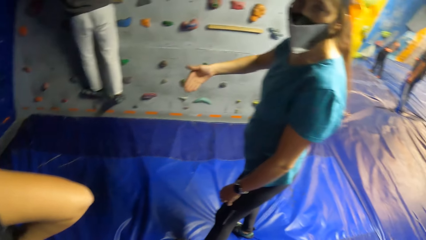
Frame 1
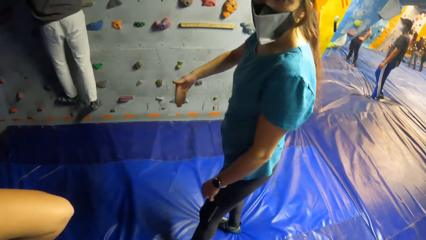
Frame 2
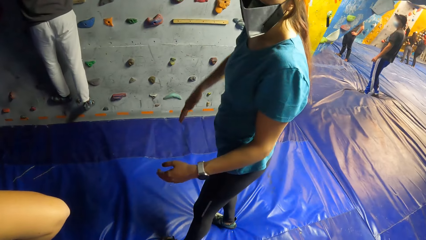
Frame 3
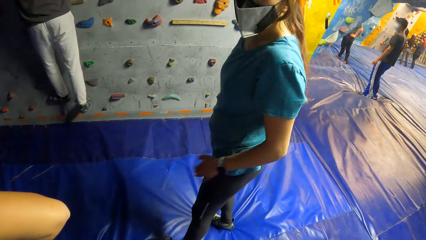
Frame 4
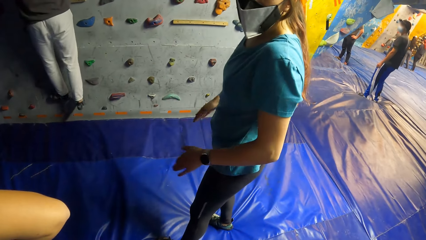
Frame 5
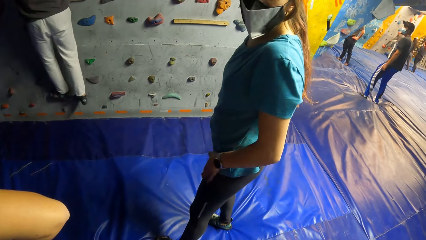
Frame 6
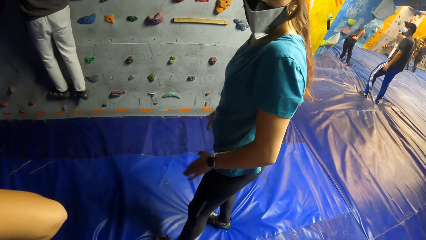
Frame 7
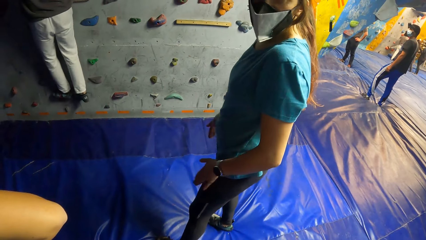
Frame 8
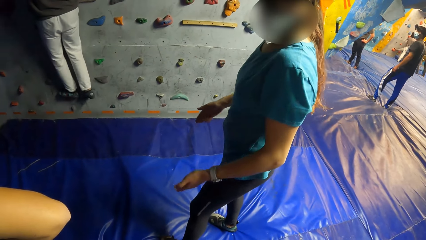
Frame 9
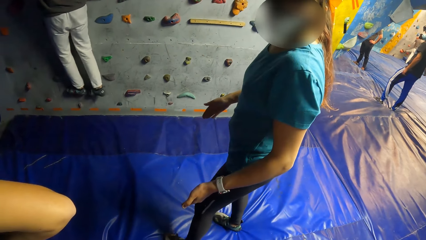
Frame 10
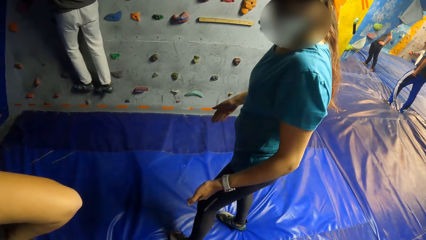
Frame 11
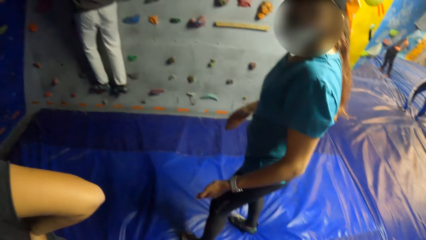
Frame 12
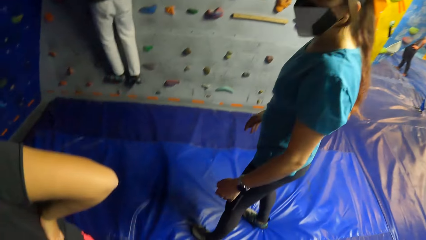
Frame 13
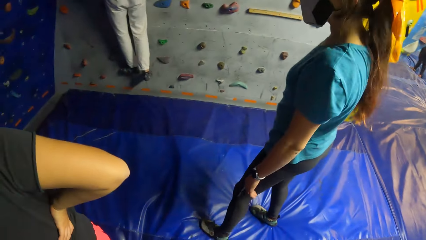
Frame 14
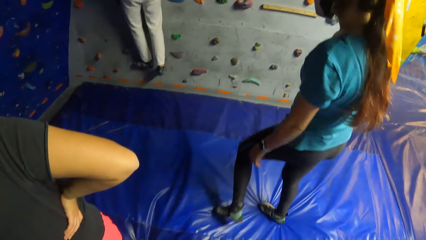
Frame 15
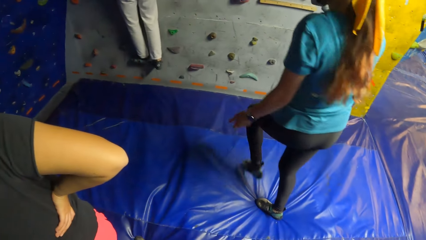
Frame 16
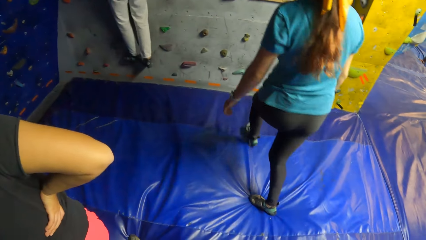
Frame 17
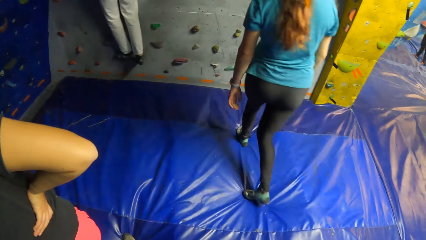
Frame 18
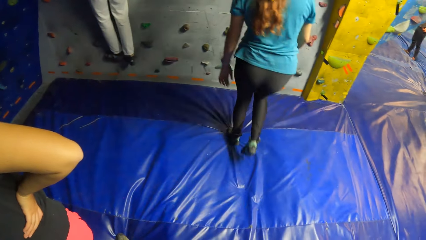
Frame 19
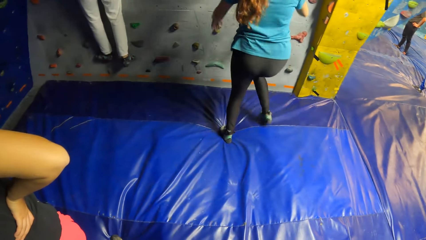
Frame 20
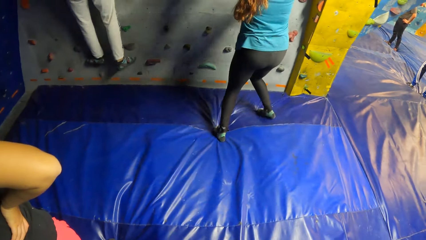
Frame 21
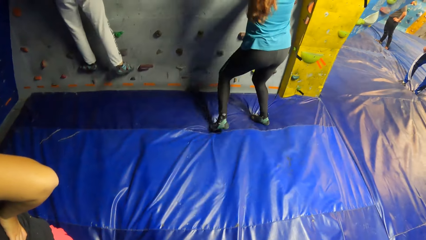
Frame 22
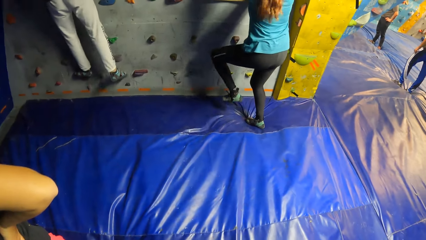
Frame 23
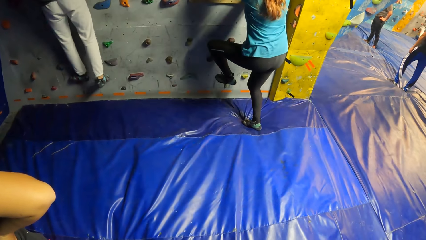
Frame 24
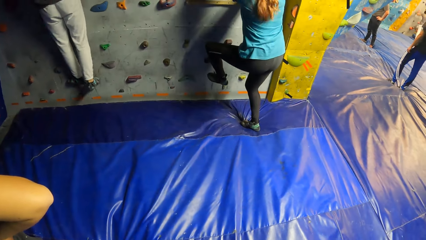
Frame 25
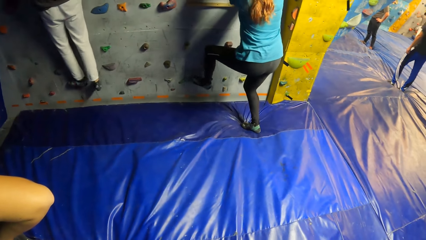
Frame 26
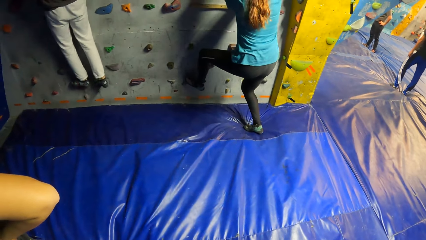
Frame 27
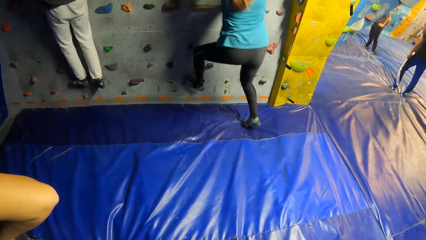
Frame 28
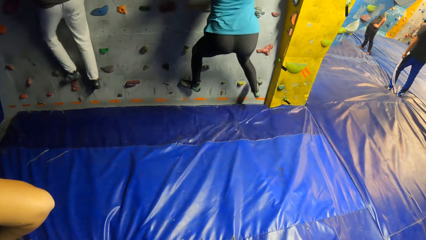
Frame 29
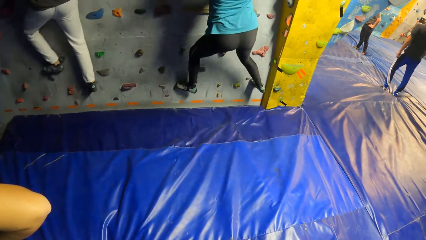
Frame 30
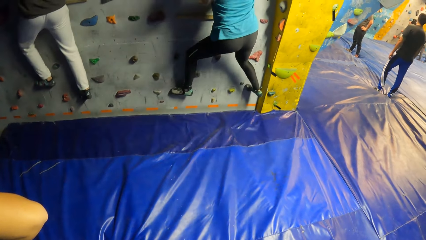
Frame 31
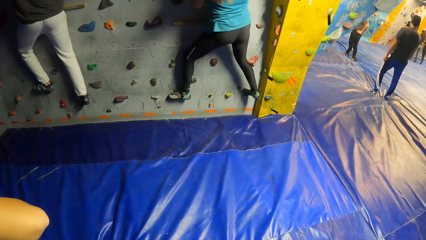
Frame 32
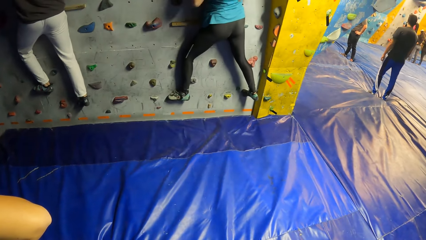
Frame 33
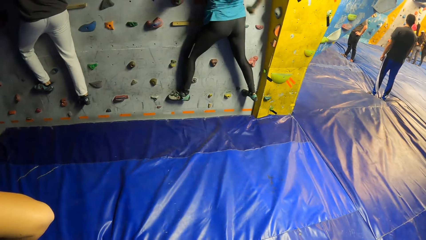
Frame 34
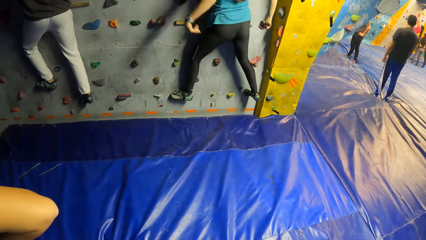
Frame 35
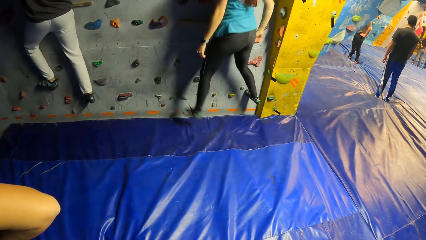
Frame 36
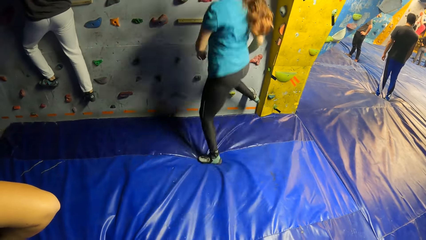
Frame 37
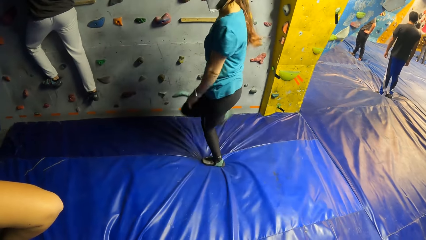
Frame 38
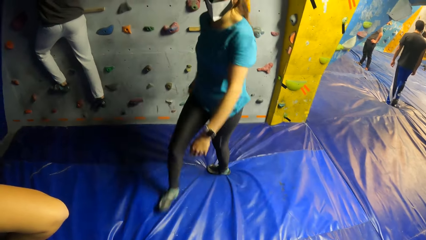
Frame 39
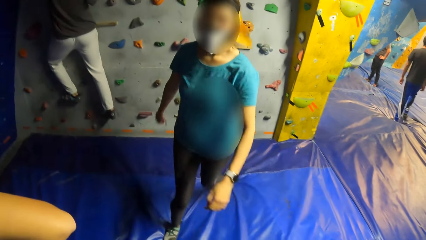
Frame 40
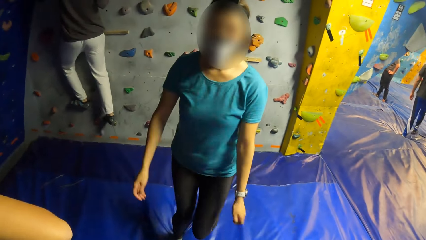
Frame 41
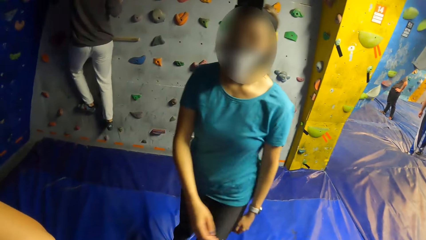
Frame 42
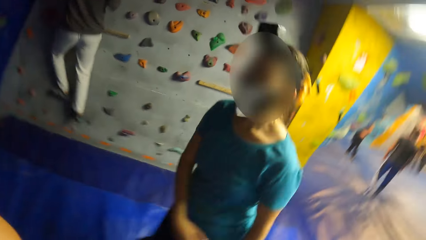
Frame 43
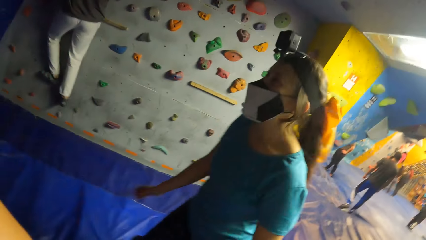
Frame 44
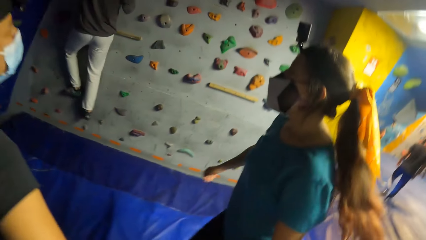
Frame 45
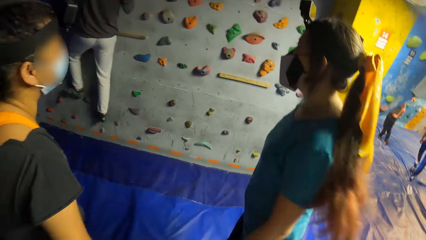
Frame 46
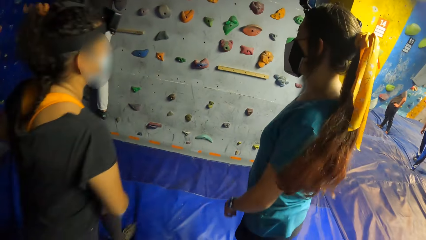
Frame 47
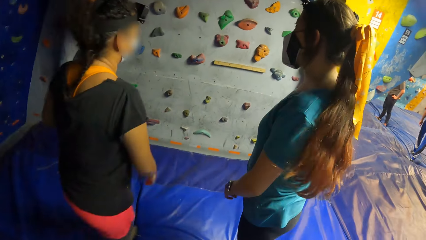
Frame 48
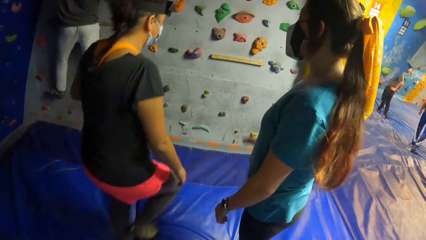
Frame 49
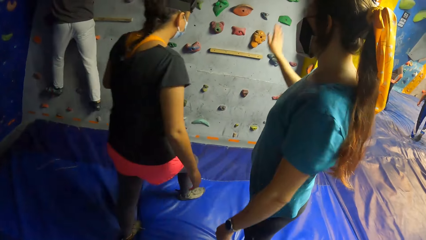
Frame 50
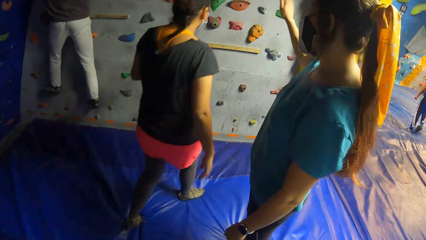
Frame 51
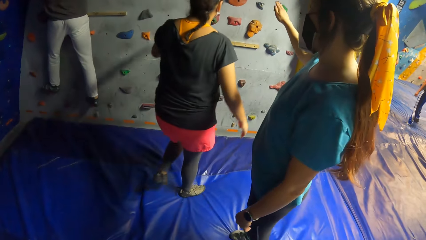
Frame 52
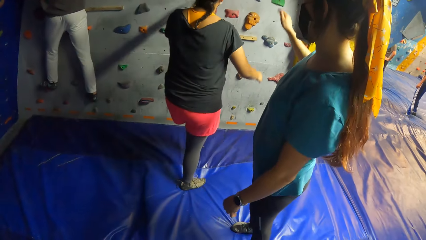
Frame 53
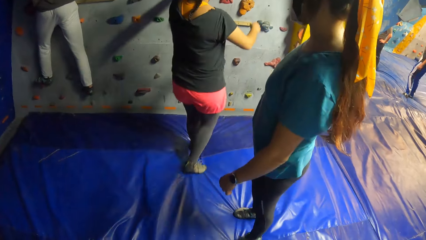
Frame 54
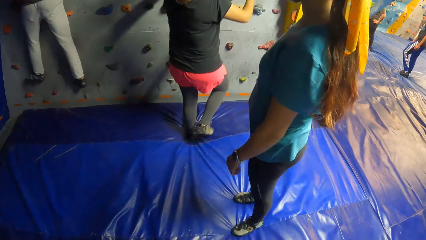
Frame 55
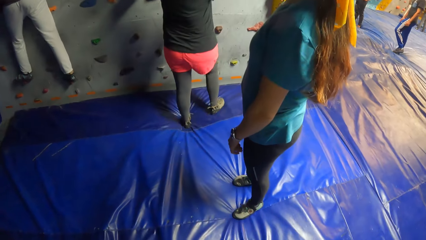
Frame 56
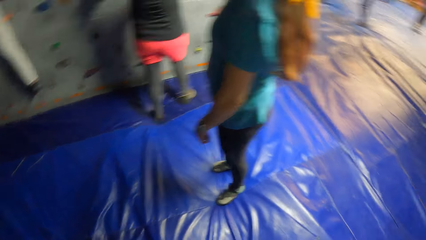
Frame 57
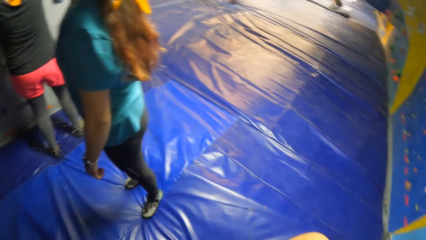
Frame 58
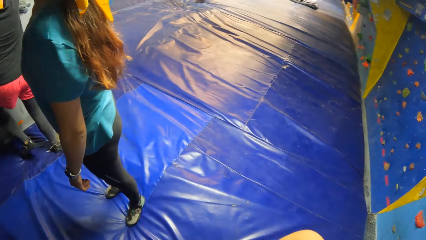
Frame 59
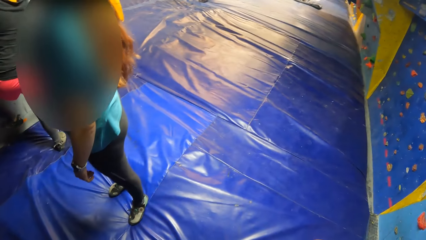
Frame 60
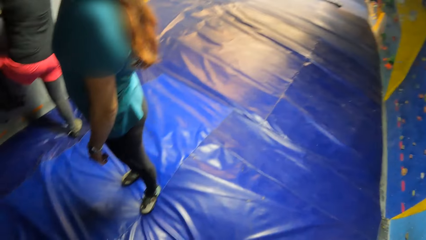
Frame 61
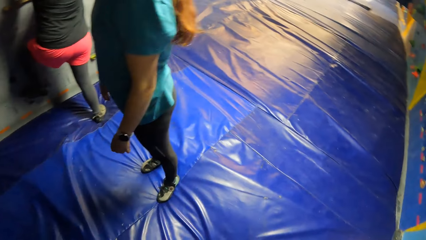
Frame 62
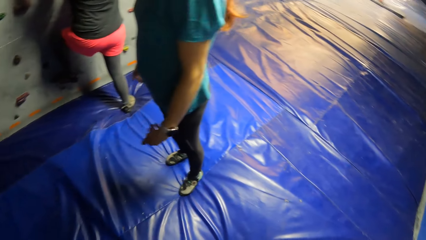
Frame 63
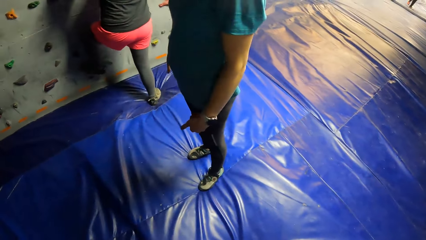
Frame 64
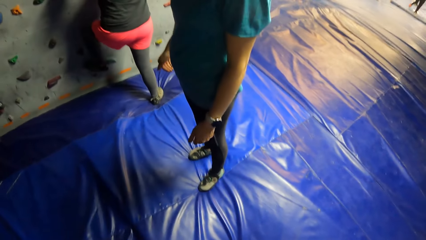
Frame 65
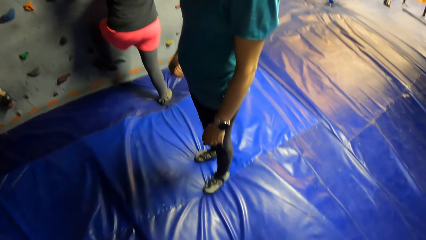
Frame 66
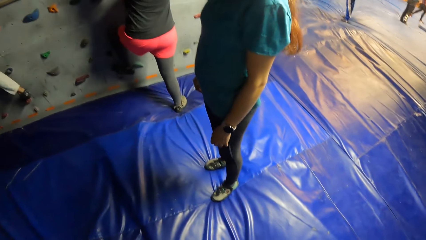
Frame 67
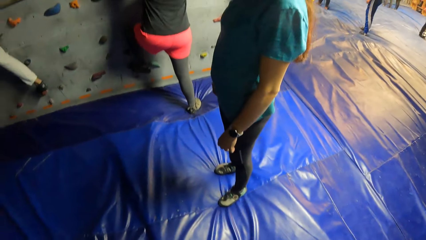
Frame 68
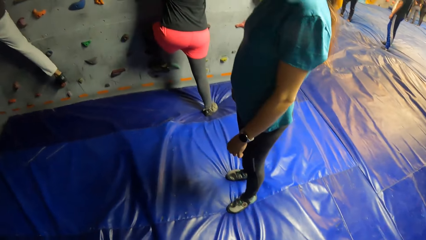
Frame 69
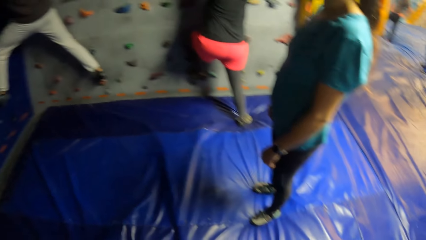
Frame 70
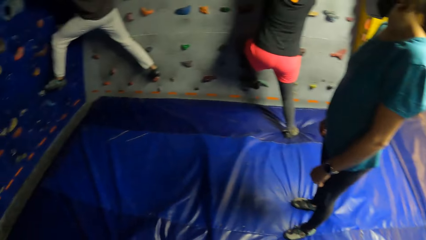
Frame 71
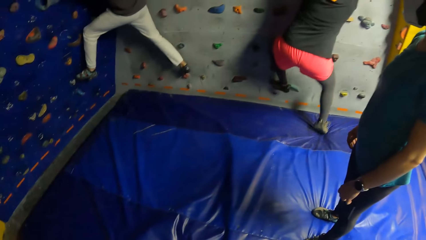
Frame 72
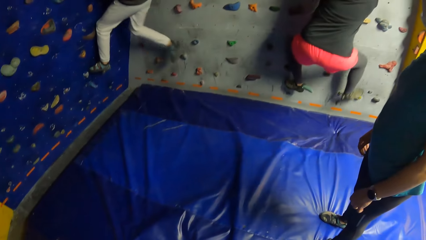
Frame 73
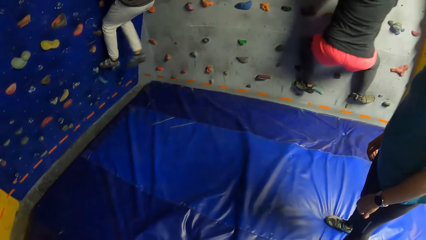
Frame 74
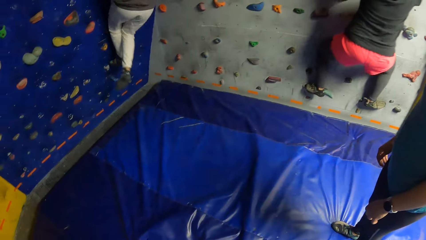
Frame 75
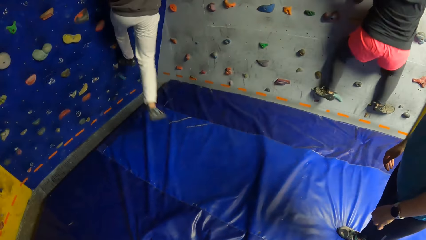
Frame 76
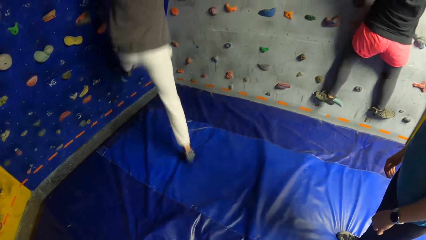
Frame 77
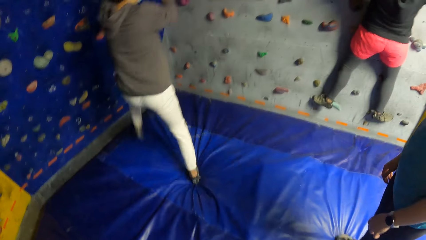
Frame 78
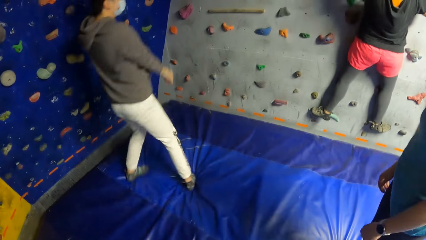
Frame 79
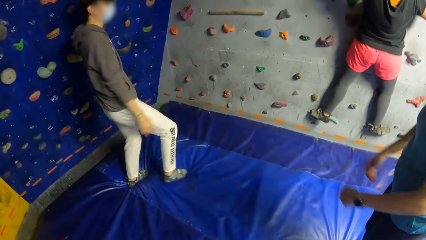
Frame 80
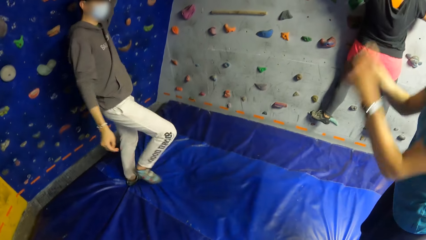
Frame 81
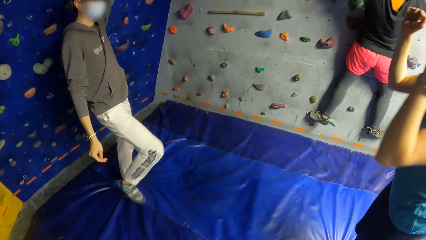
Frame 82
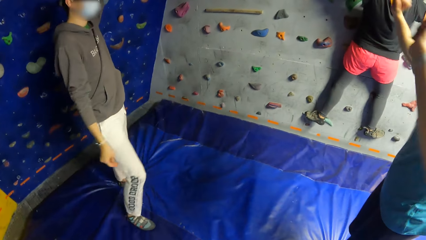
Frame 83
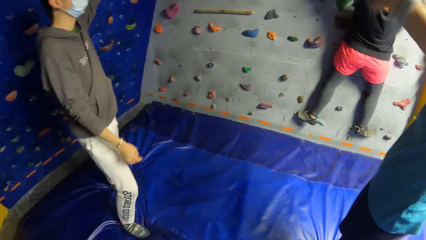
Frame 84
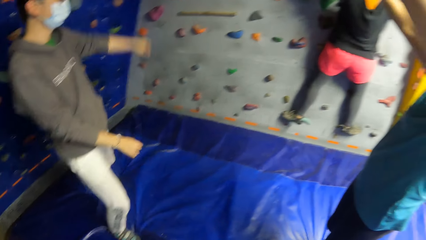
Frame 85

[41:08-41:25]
The camera wearer talks to a woman. The woman climbs the wall and plays the game. The woman gets down from the wall. Another woman climbs the wall. The other woman plays the game. The camera wearer looks around the building. A man gets down from the wall.
